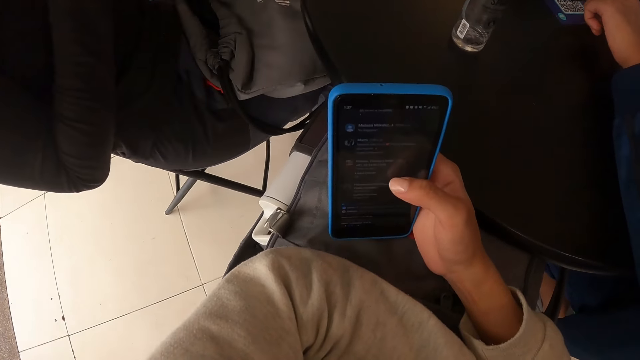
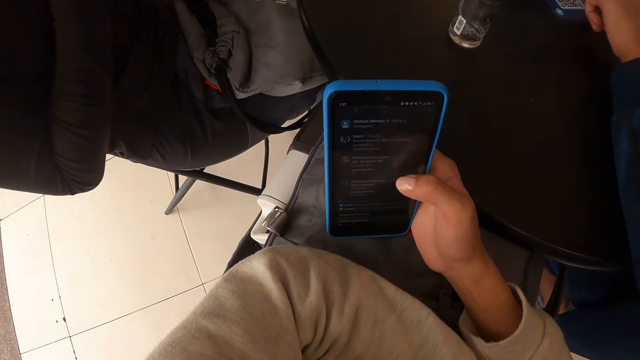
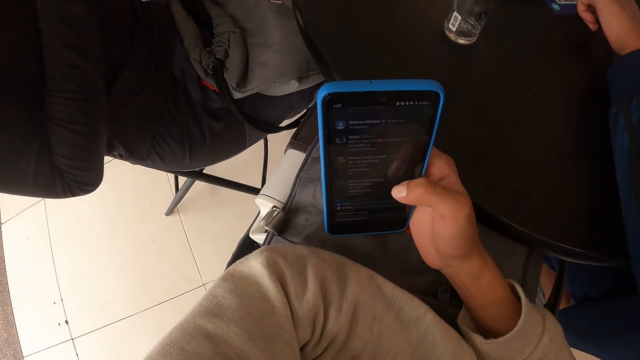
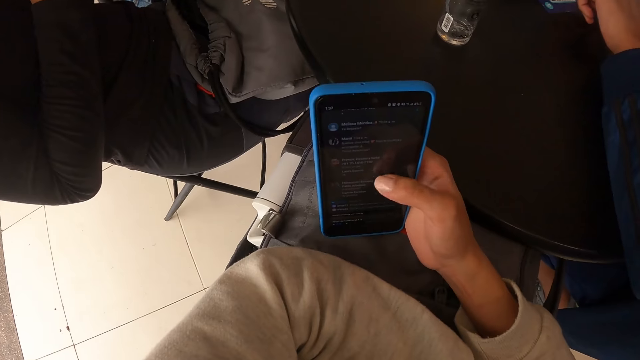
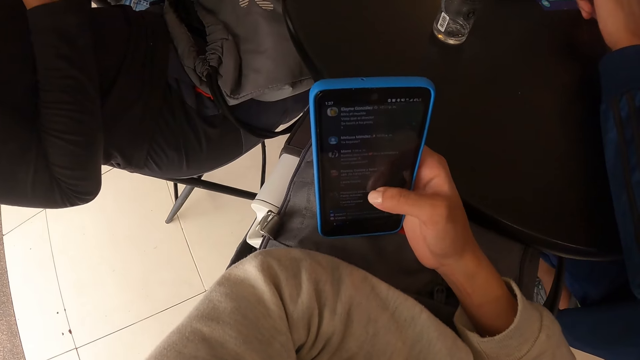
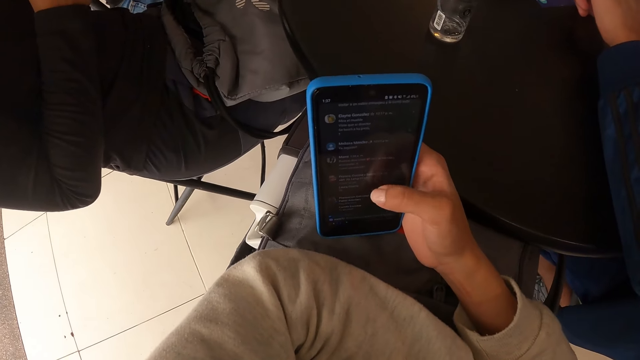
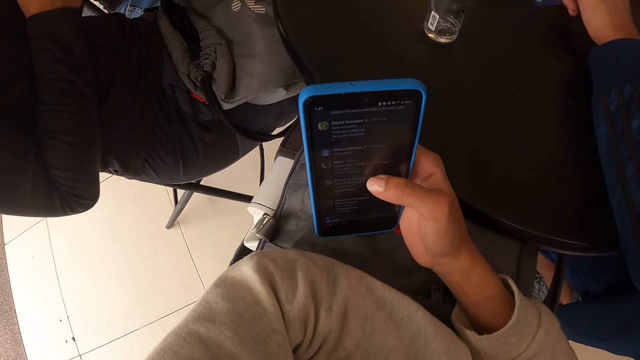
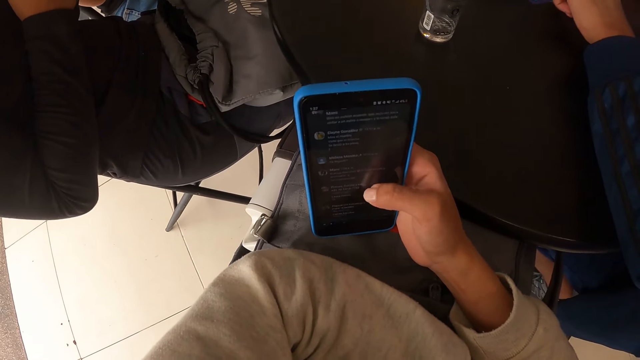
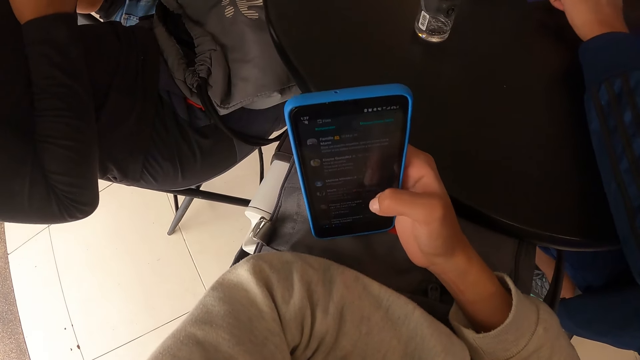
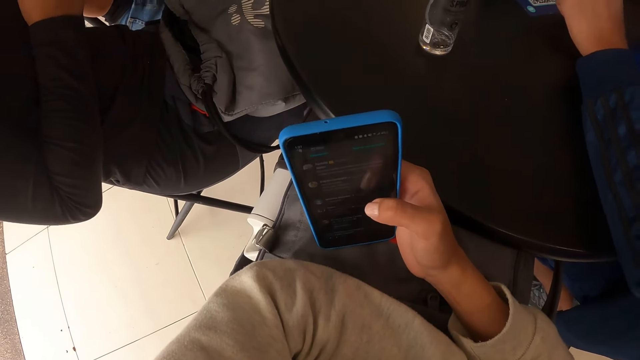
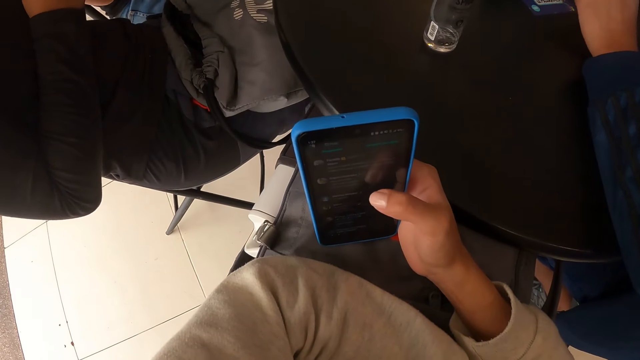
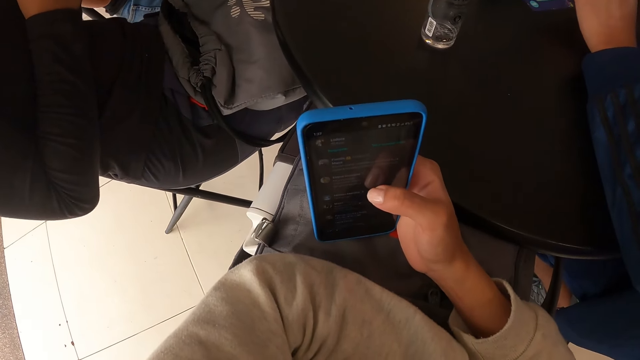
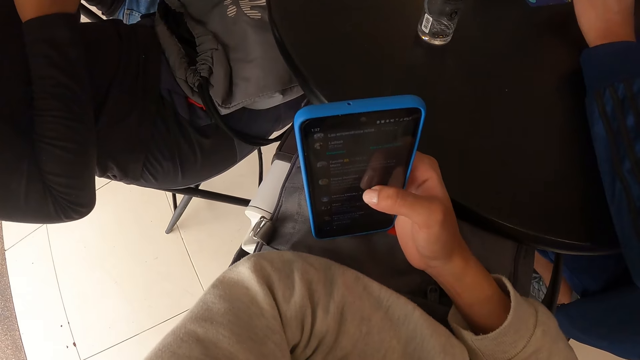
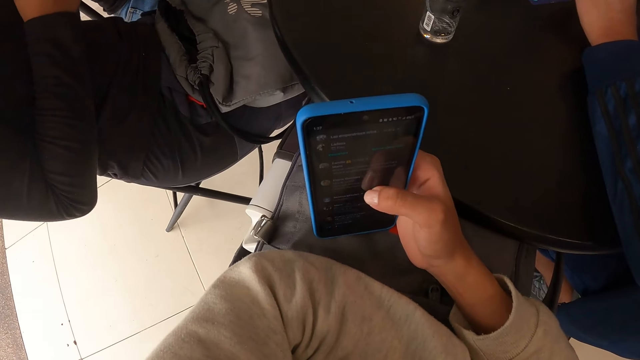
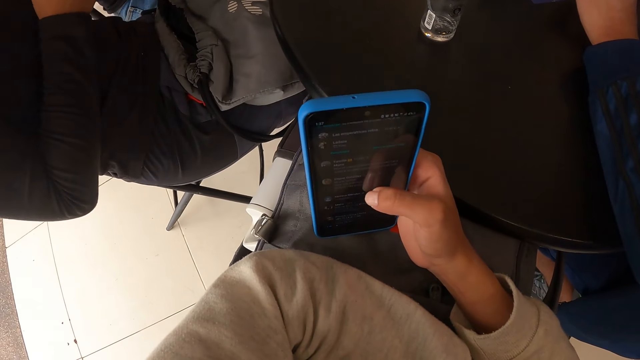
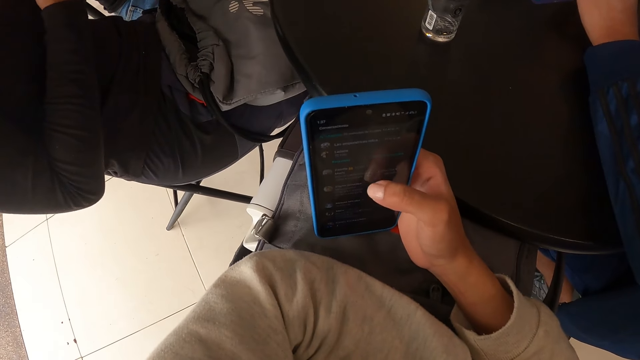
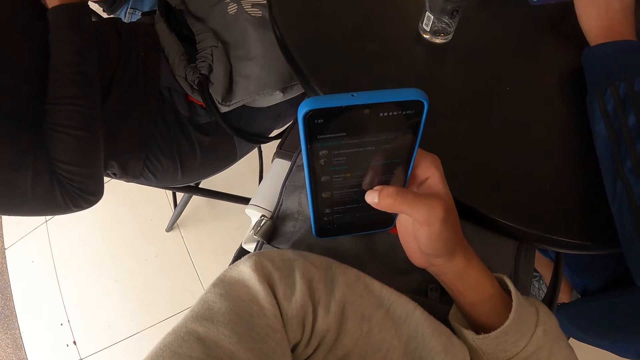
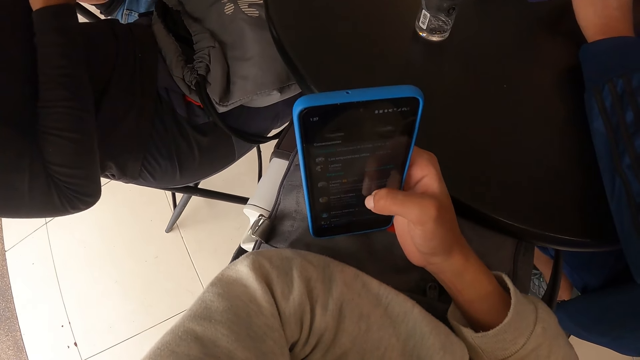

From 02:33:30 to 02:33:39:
The camera wearer scrolls on the phone.

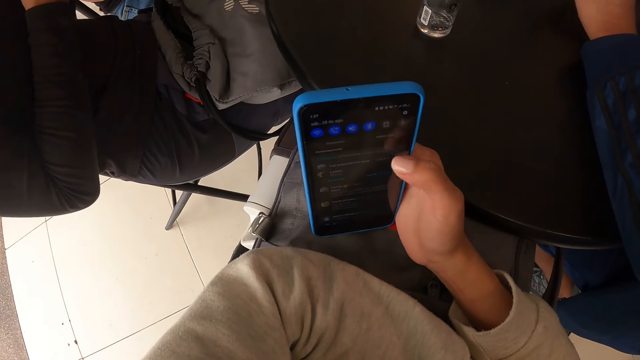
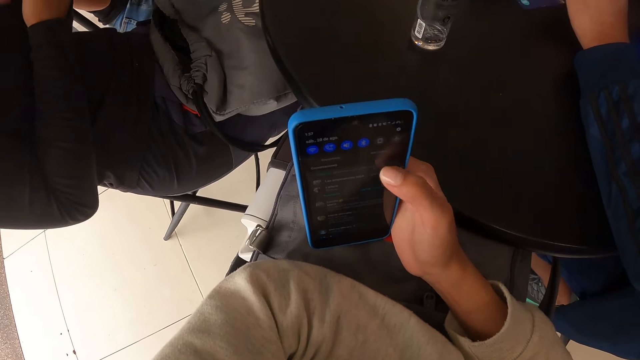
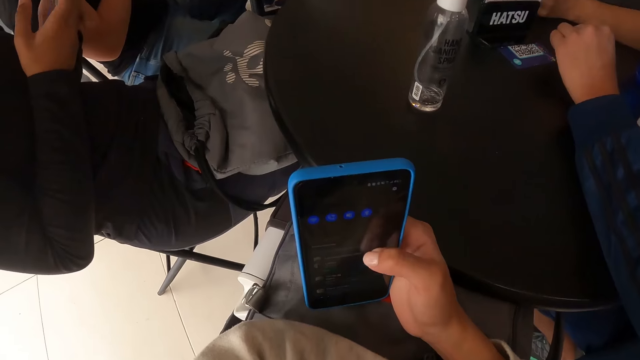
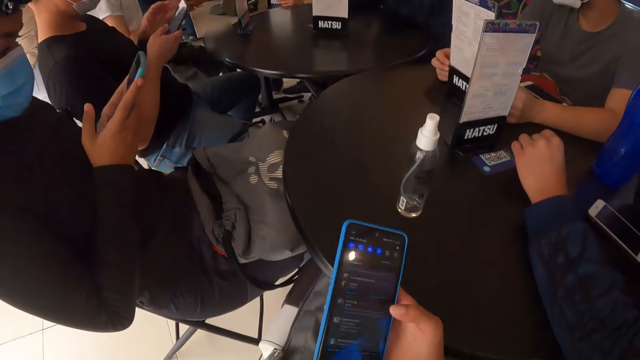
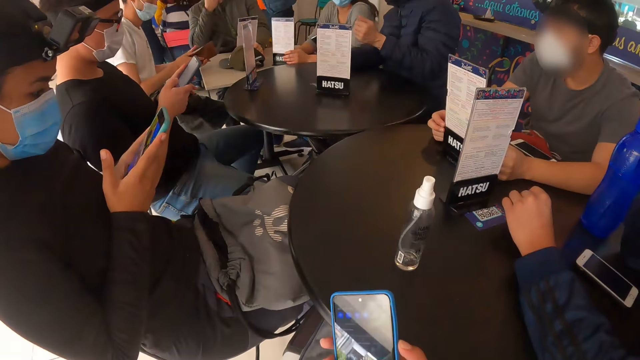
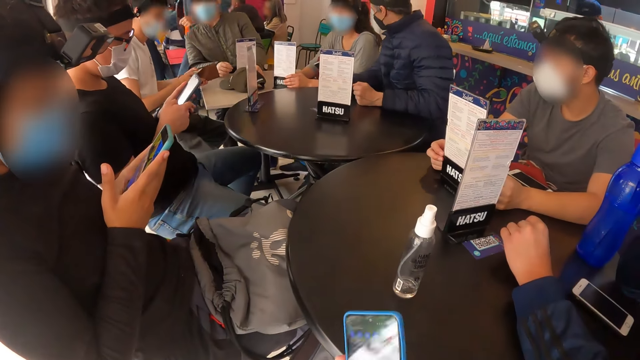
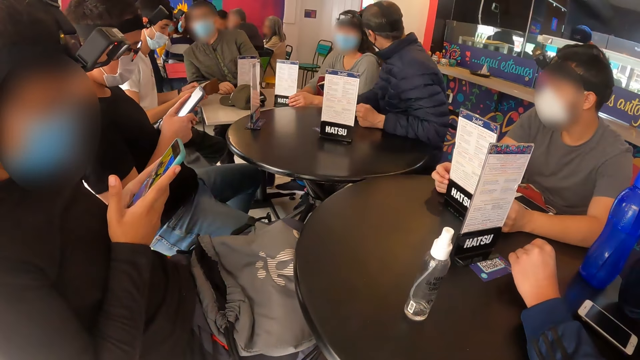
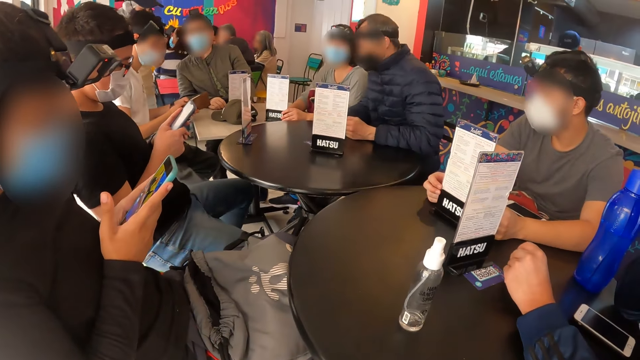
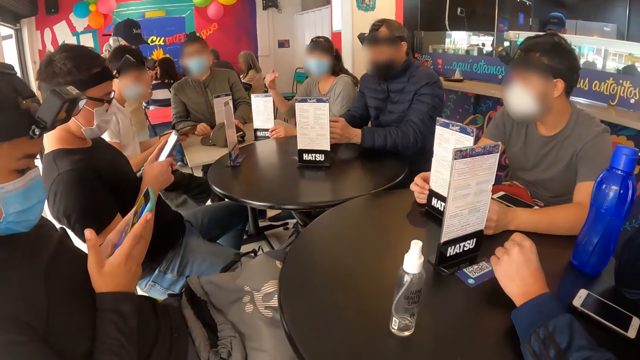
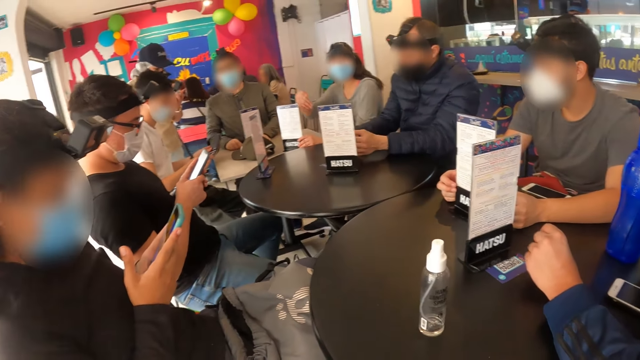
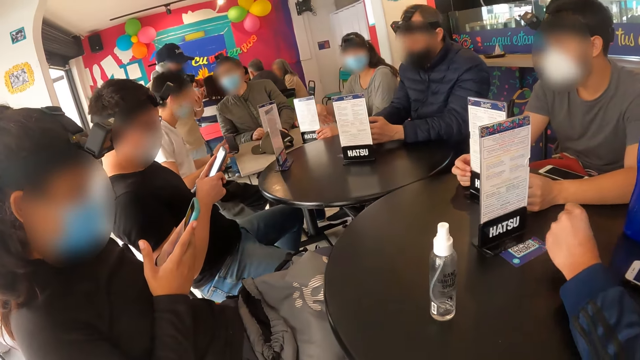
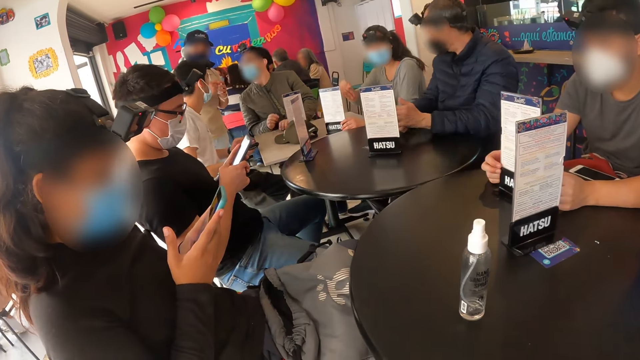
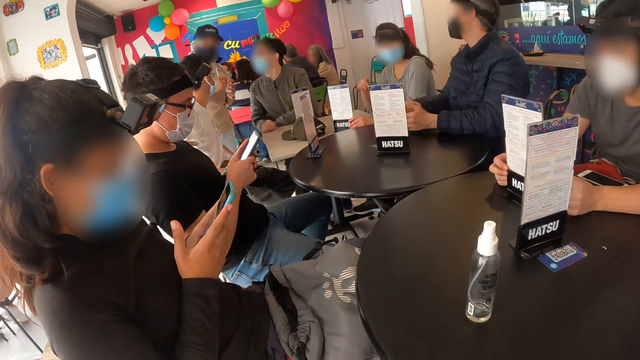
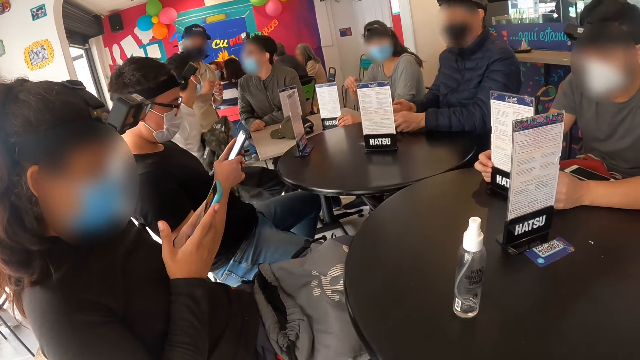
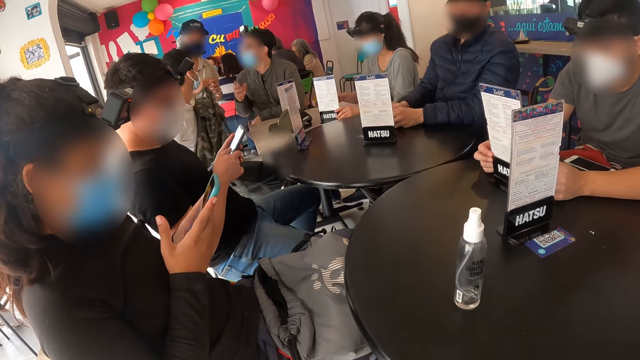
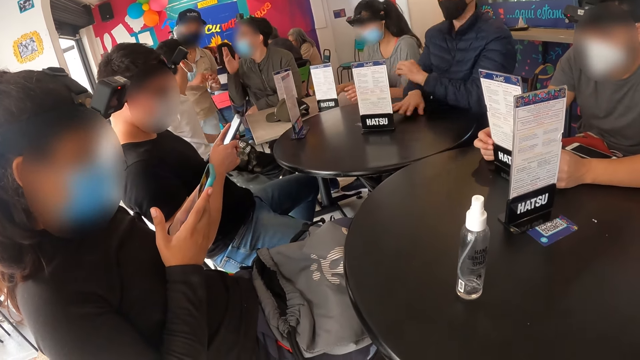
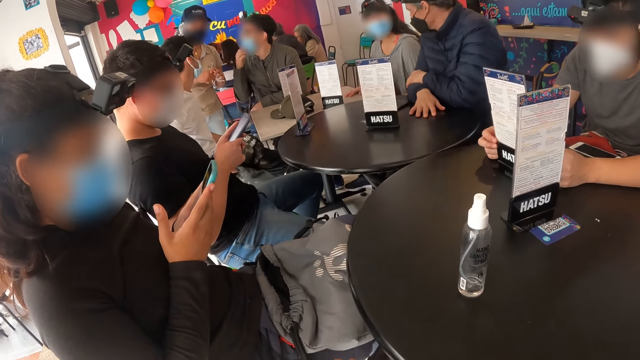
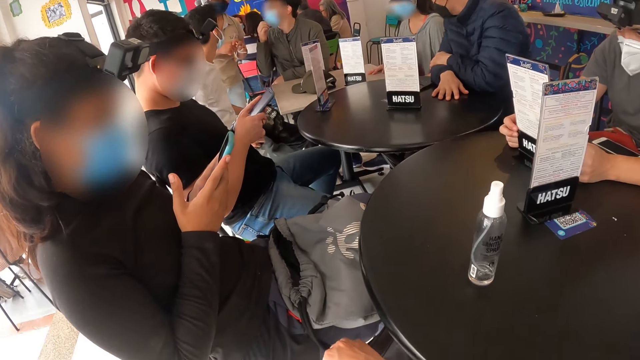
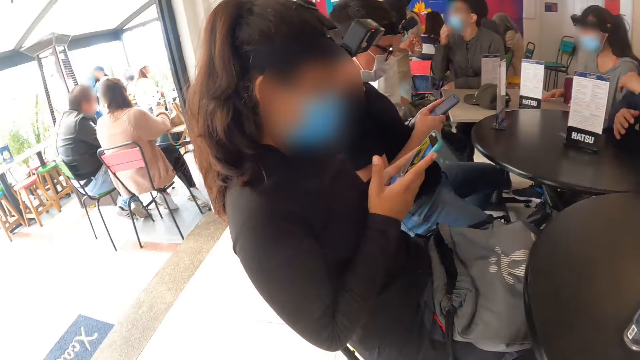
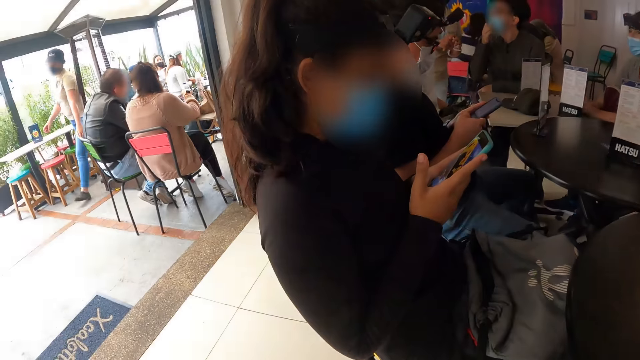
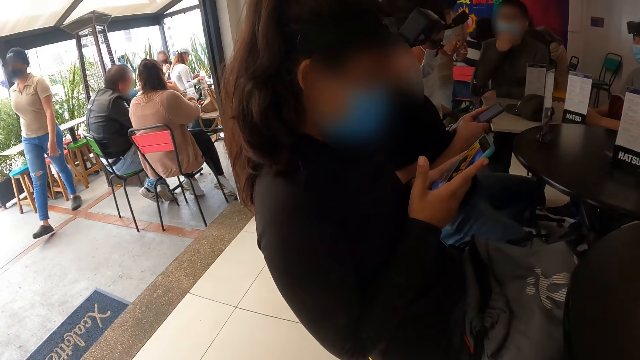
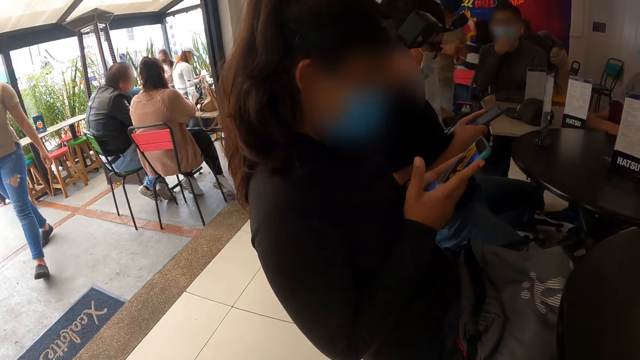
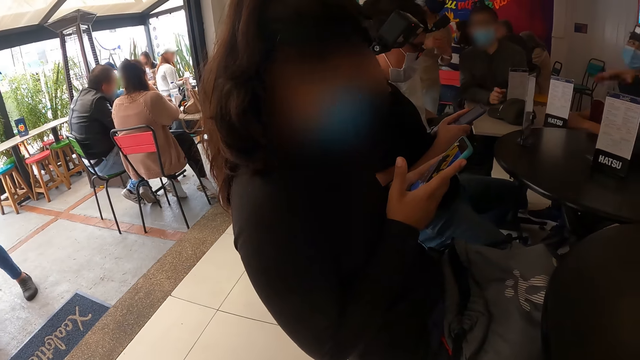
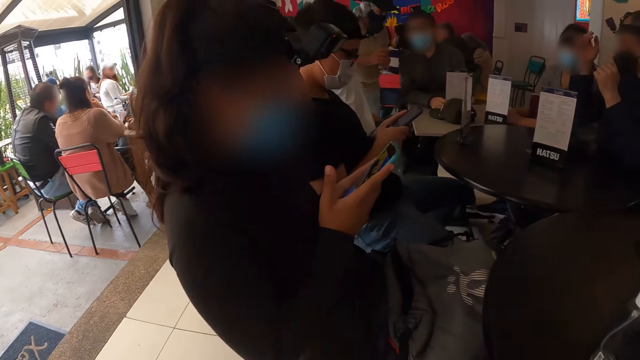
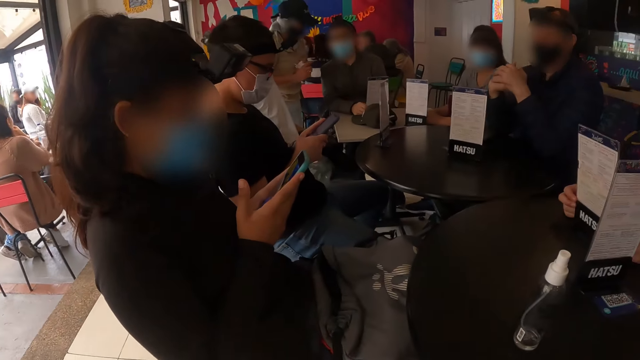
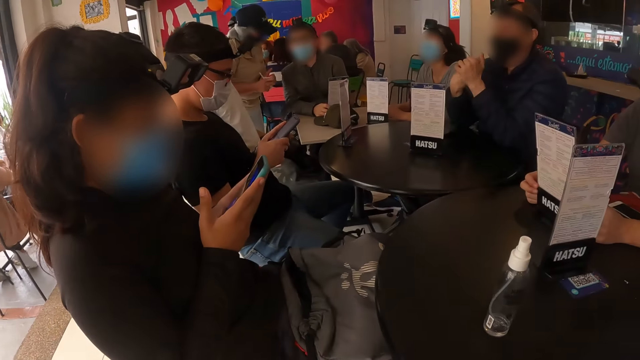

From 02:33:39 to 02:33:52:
The man uses a phone with both hands. The camera wearer looks around. A waiter writes on a notepad in her left hand with a pen in her right hand. A person sways a hand. Another person scrolls on a phone. Another man moves a shirt on his lap with both hands. A third person scrolls on a phone. The camera wearer looks around.
